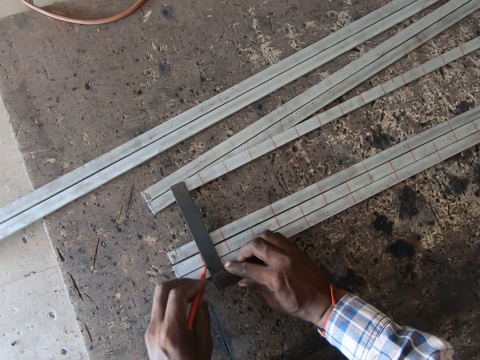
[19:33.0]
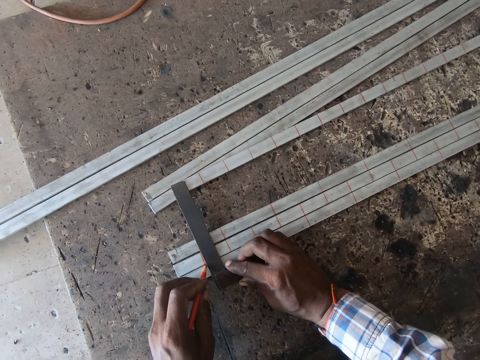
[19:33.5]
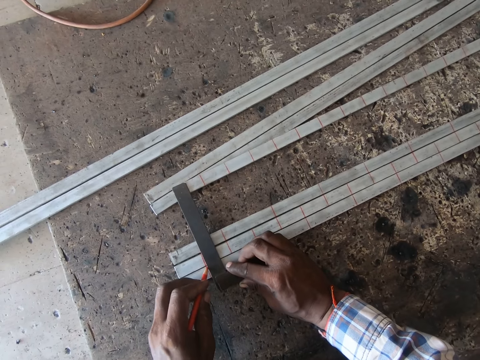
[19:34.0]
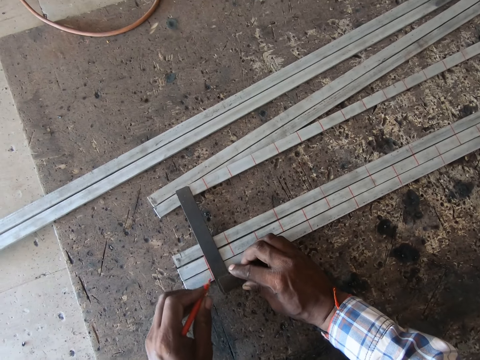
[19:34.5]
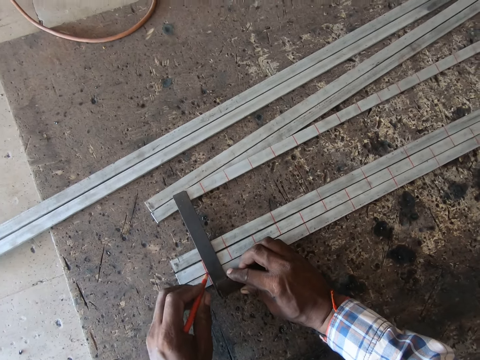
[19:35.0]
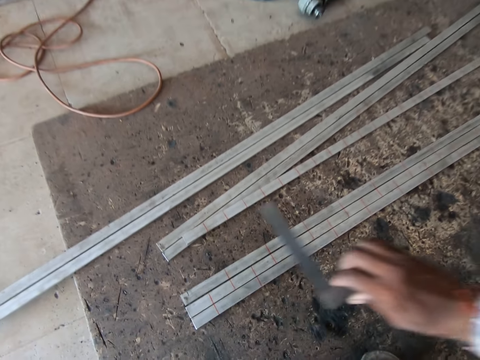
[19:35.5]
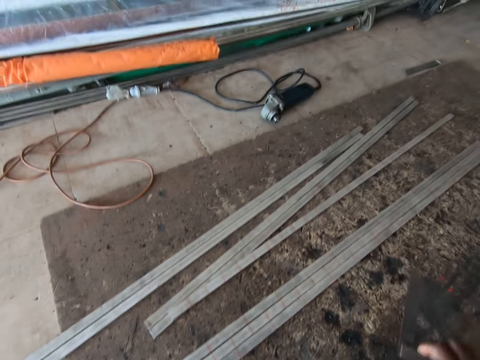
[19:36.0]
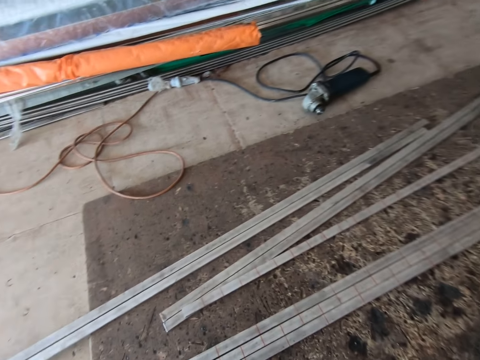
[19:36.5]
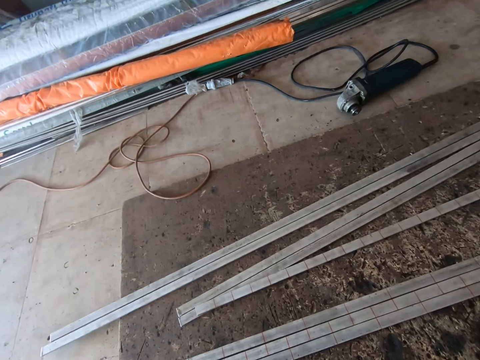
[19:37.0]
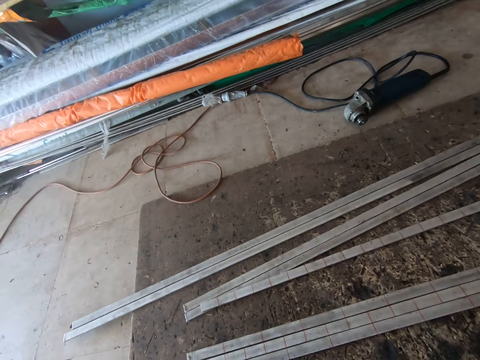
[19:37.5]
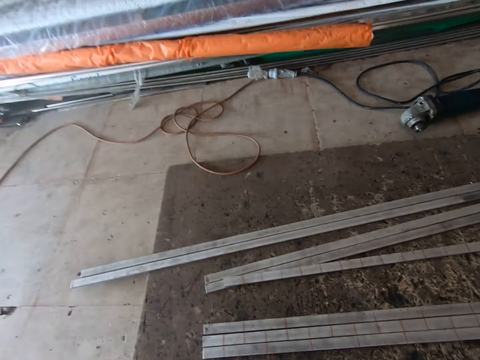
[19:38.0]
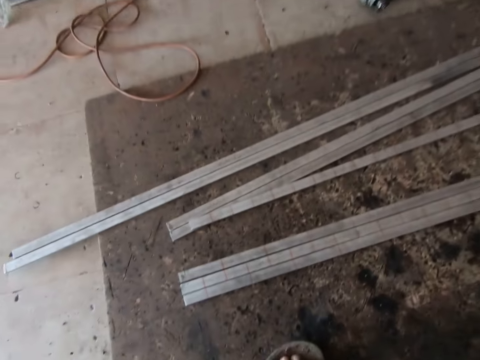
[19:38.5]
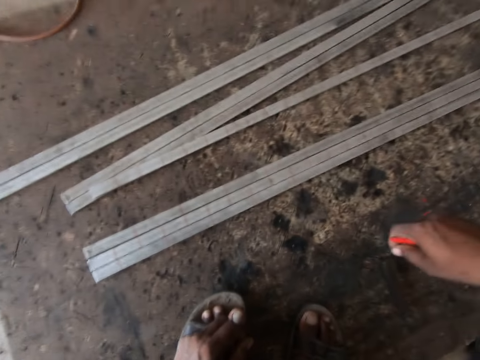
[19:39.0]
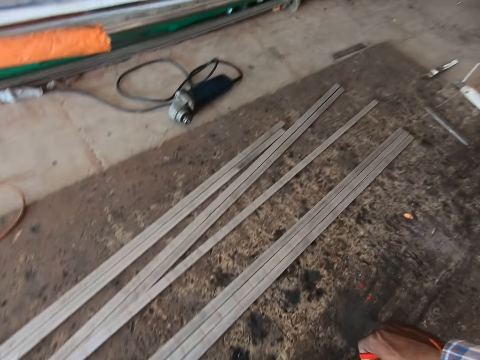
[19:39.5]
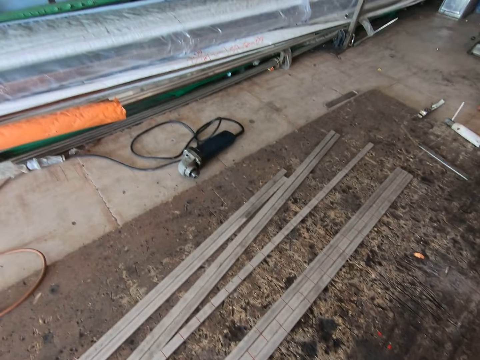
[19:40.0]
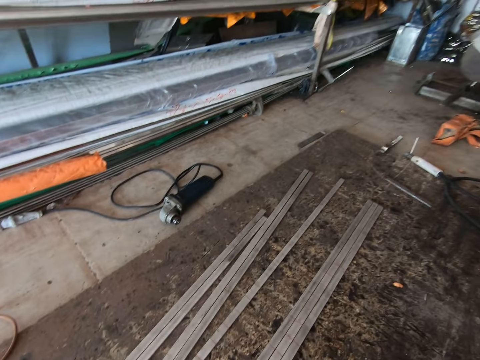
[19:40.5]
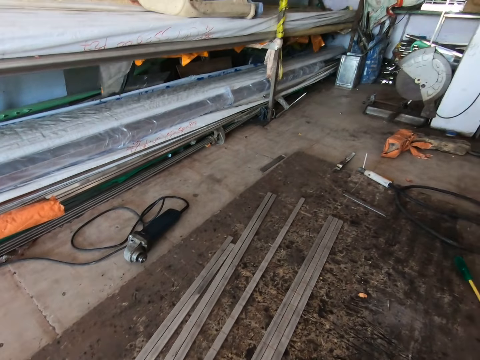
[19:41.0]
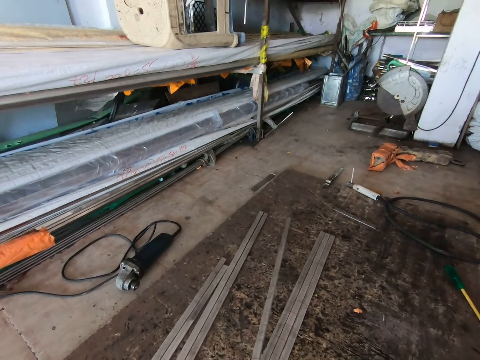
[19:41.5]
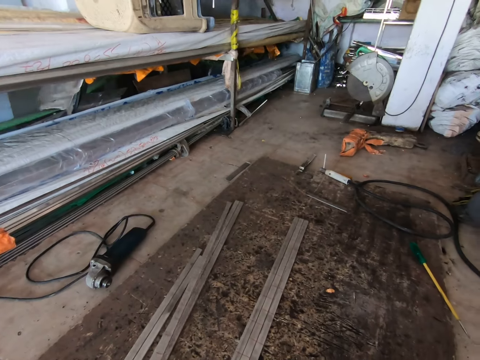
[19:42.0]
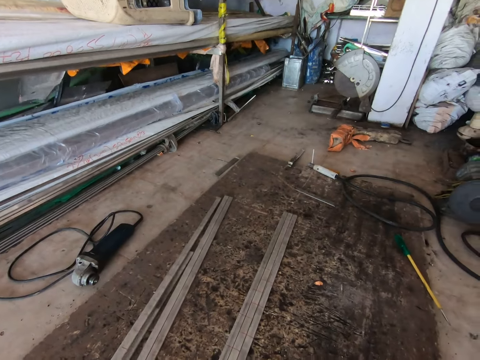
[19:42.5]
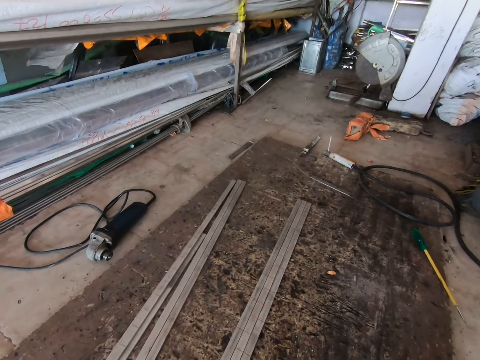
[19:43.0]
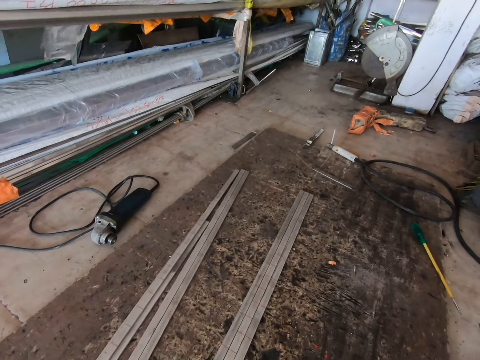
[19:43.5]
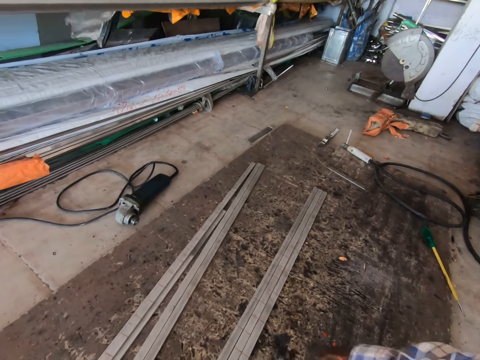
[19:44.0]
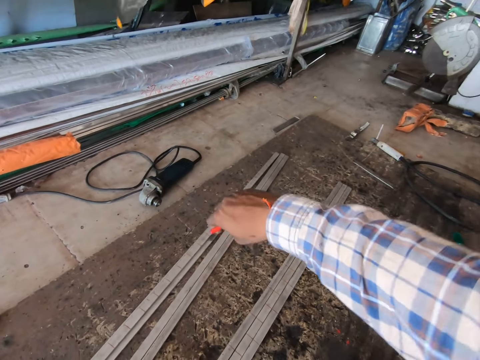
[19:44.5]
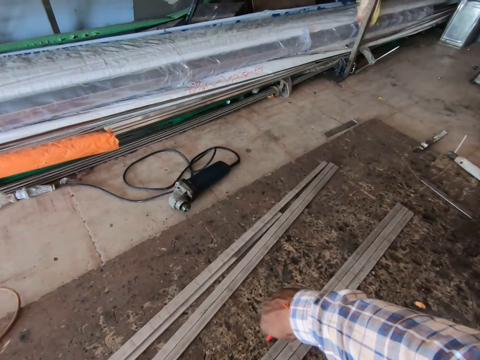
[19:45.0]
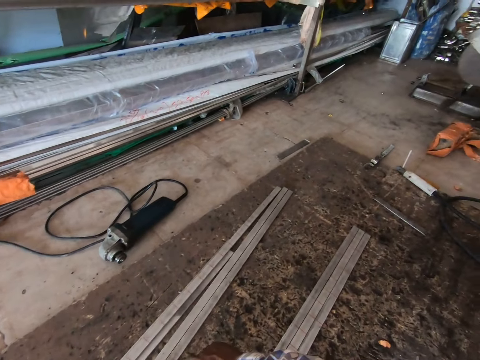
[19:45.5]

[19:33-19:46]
The camera wearer lifts the try square from the metal rods with his right hand. He looks around. He moves the metal rod on the floor with his left hand.

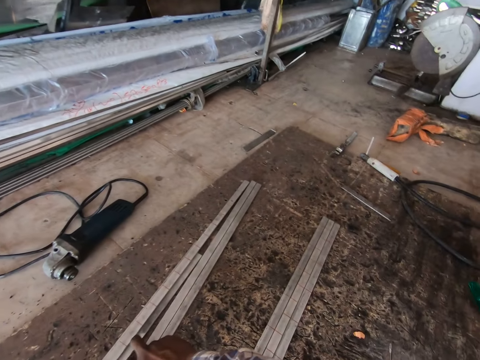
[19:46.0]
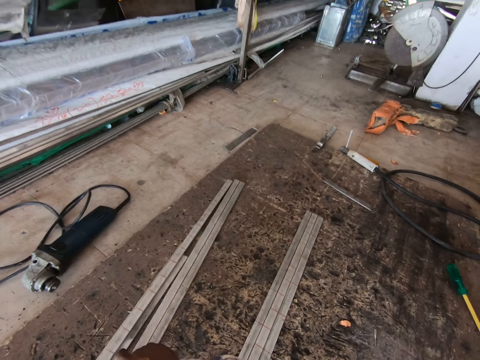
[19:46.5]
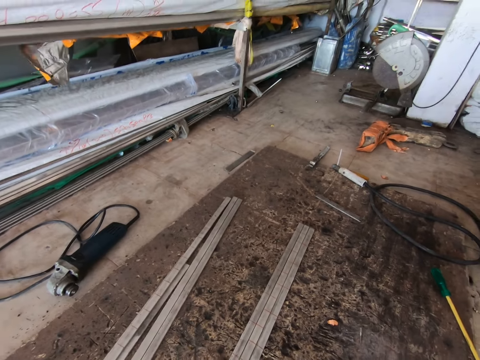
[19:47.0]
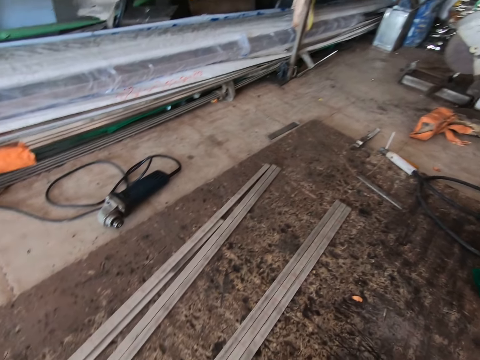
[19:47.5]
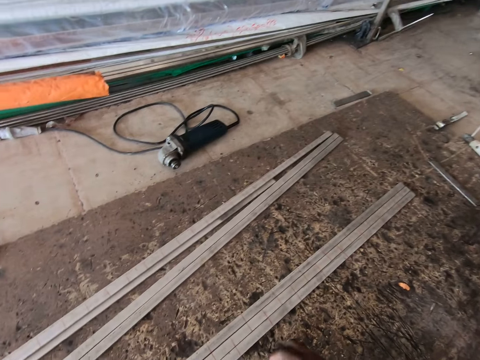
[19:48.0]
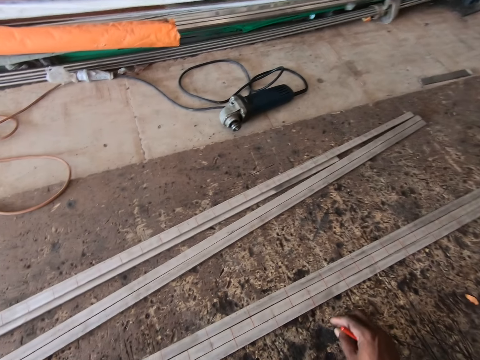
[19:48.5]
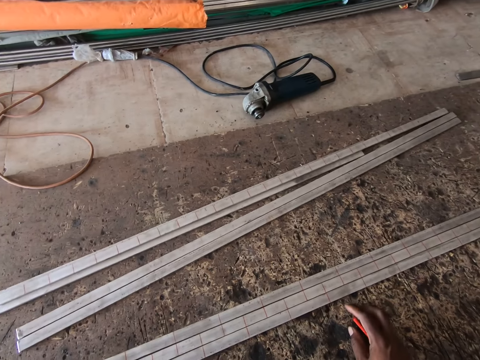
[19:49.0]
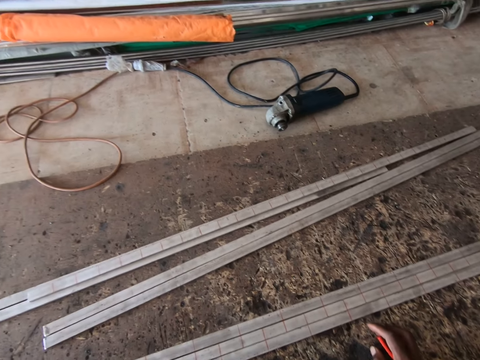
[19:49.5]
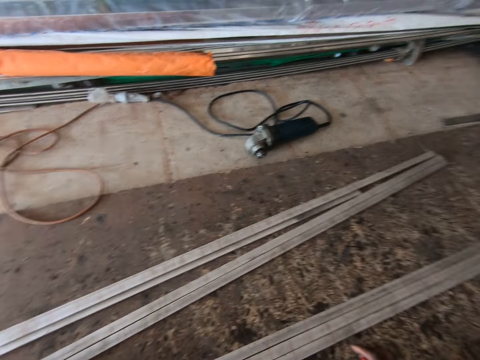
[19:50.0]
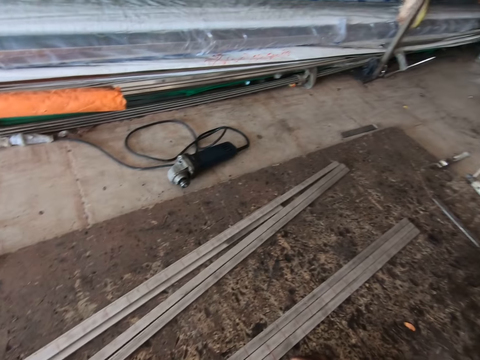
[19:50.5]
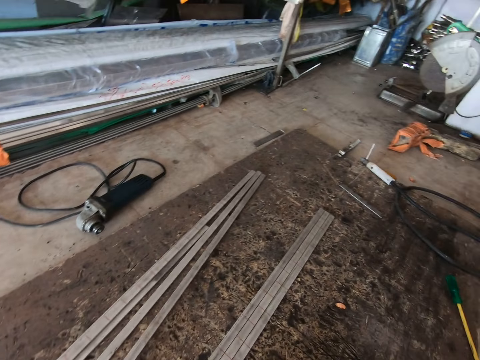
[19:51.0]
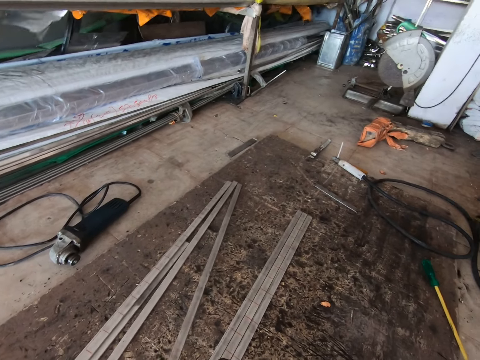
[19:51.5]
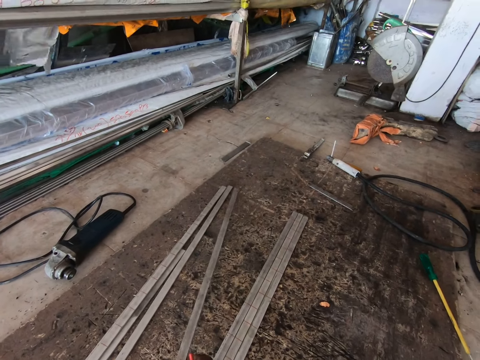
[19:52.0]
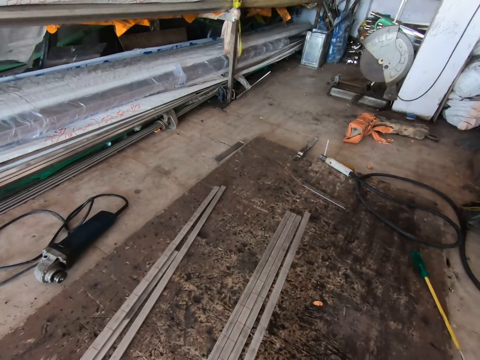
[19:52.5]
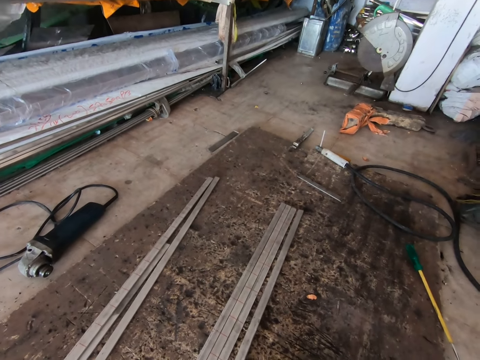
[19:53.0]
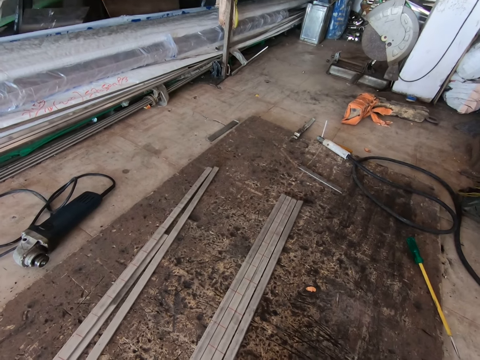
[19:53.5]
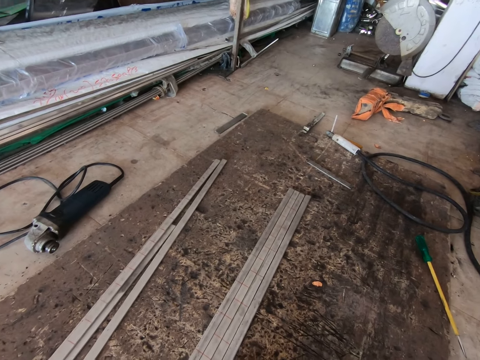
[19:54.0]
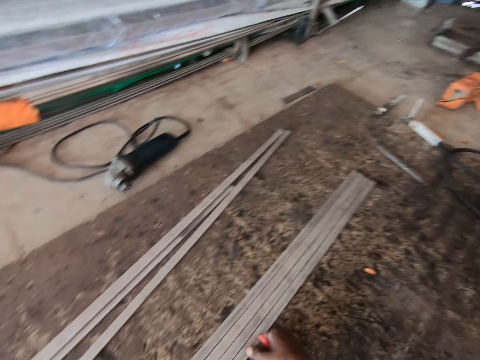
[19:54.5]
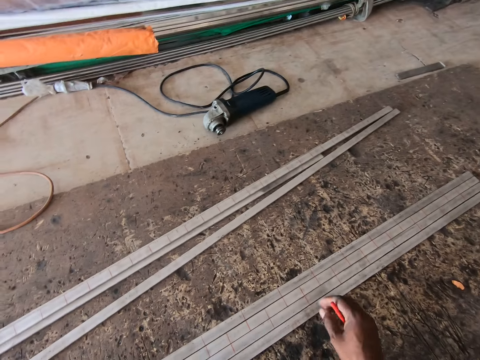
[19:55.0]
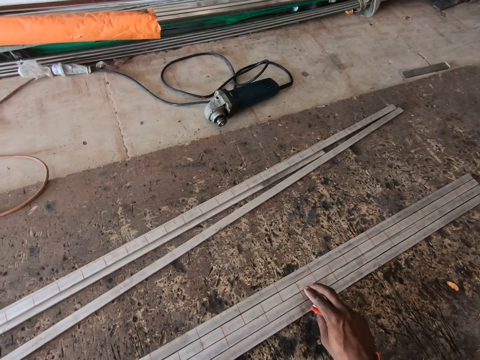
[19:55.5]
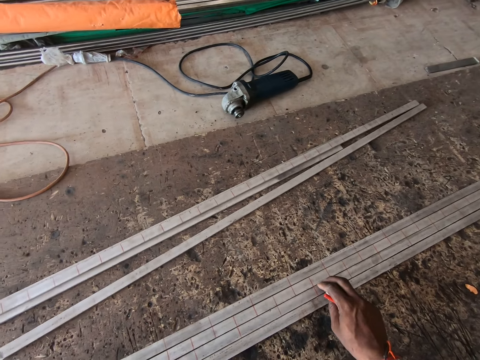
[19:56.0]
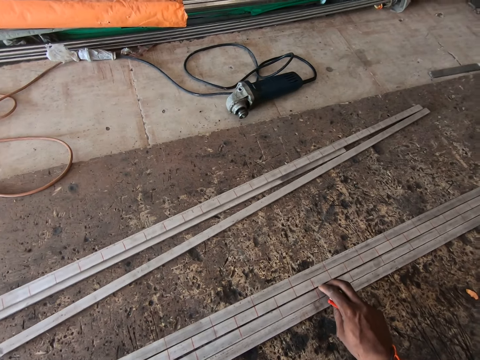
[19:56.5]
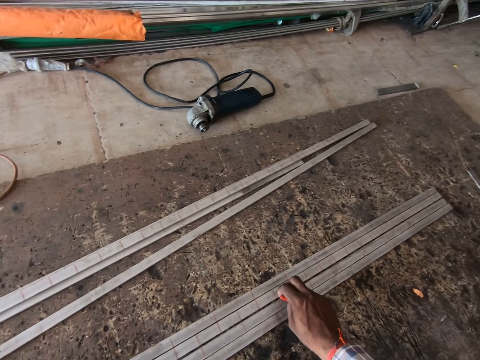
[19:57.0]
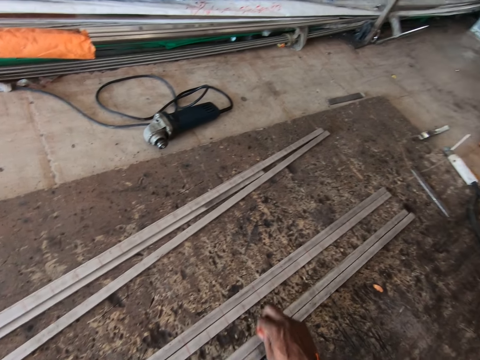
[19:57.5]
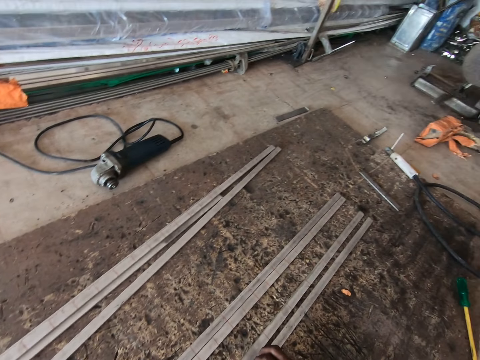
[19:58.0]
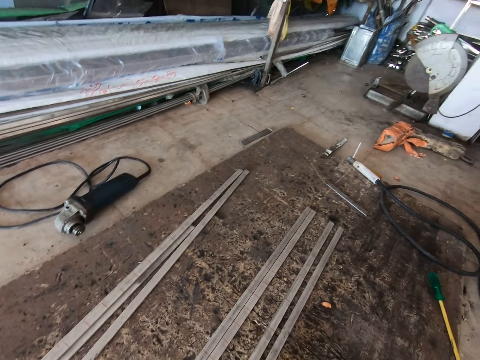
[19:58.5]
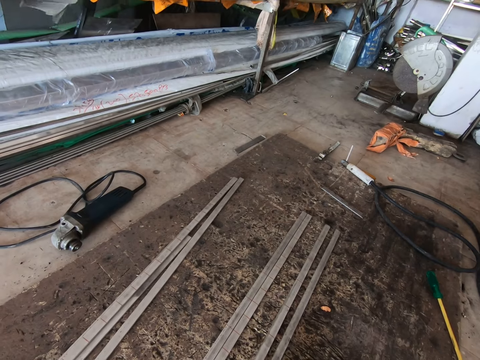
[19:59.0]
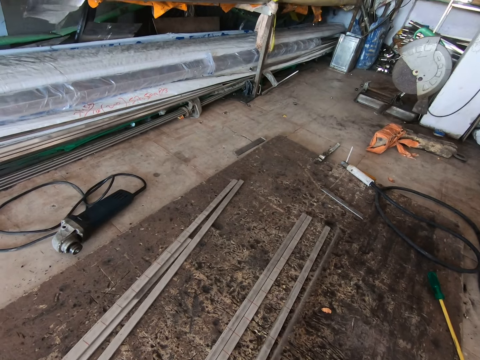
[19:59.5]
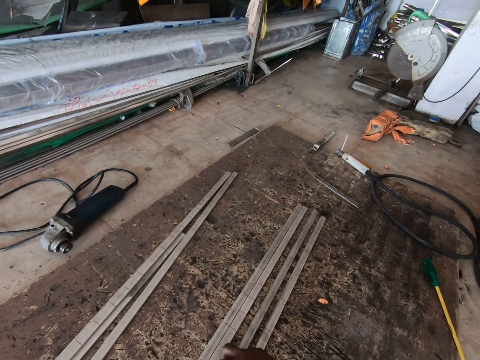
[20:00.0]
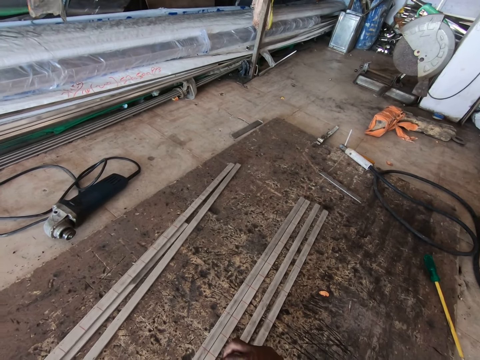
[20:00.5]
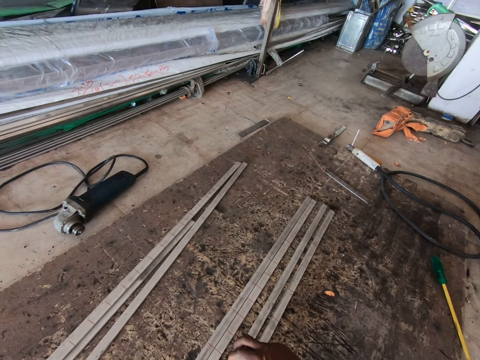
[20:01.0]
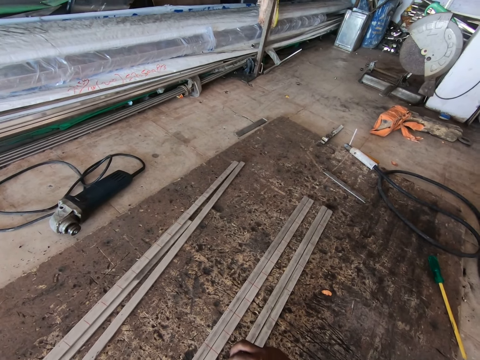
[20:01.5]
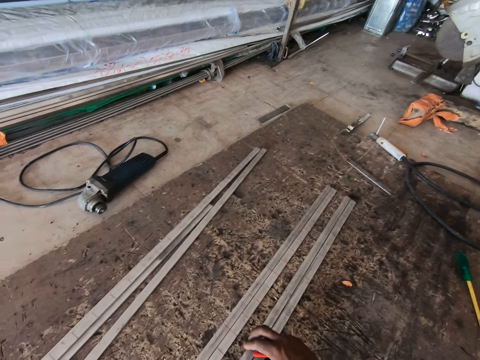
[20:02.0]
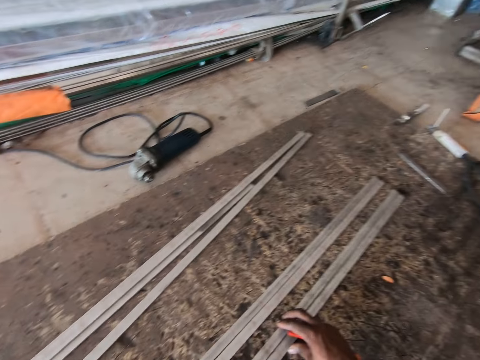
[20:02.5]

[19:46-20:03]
The camera wearer looks around. He lifts the metal rod from the floor with his left hand. He moves the metal rod. He lifts the metal rod with both hands and drops the metal rod on the floor with both hands. He moves the metal rods with his right hand. He moves the metal rod on the floor with his right hand.
